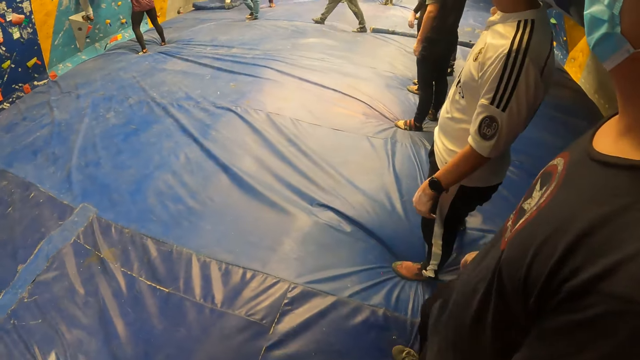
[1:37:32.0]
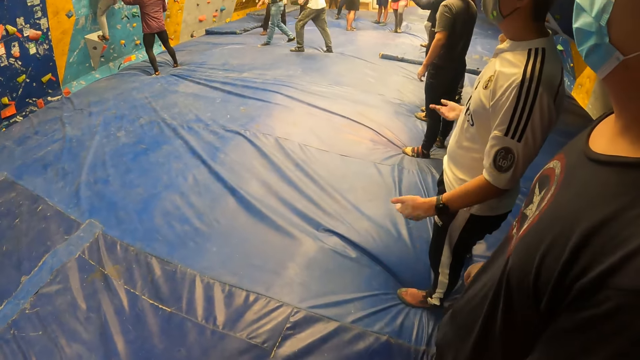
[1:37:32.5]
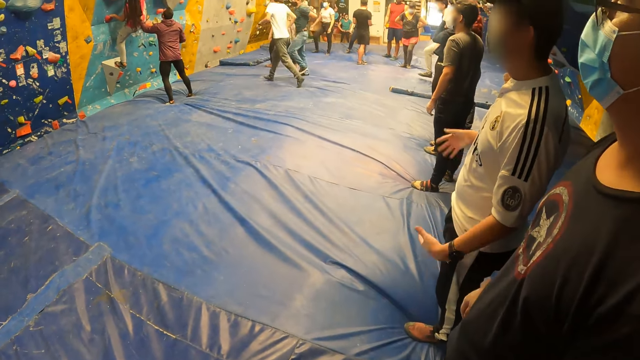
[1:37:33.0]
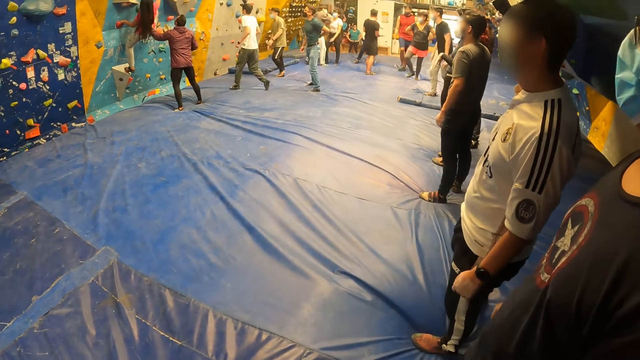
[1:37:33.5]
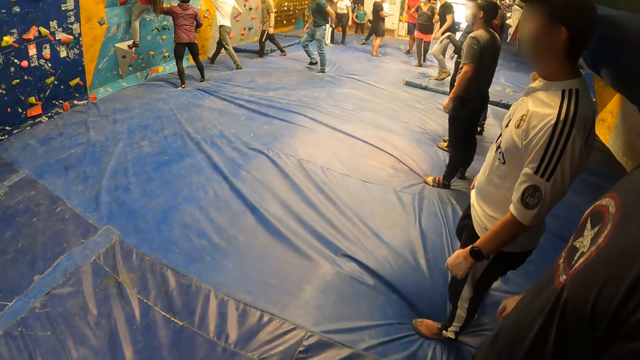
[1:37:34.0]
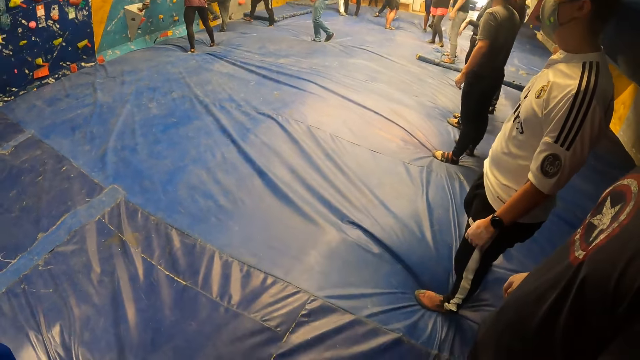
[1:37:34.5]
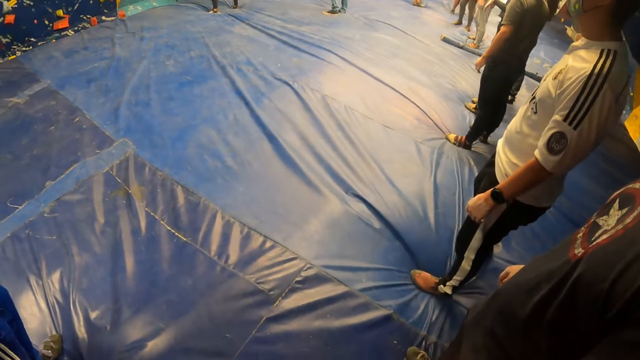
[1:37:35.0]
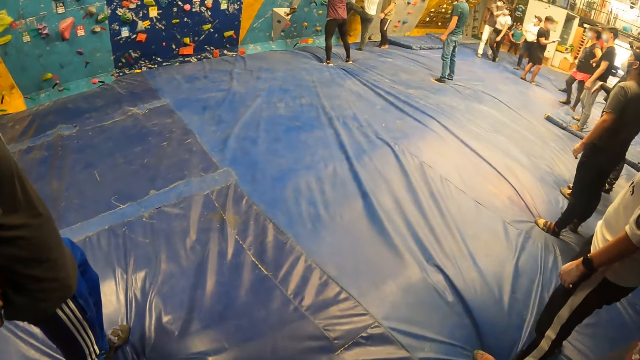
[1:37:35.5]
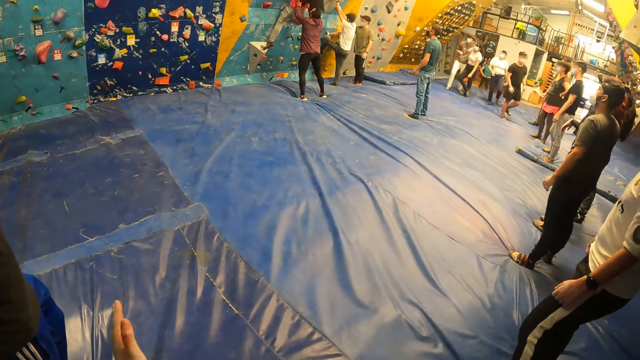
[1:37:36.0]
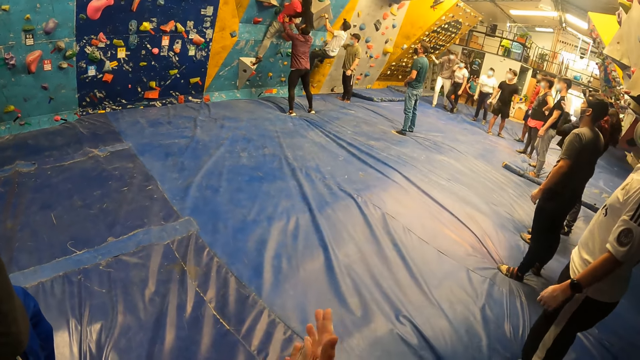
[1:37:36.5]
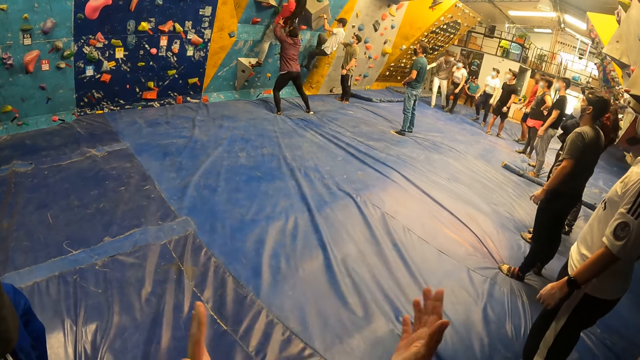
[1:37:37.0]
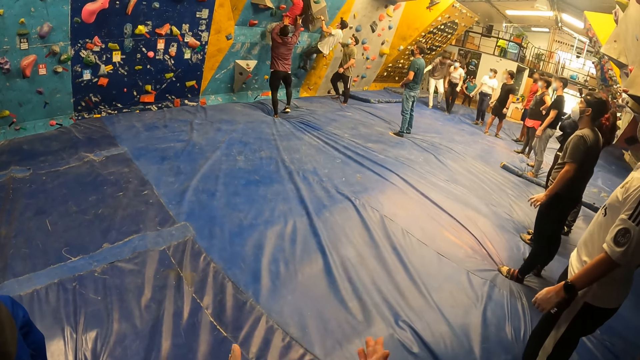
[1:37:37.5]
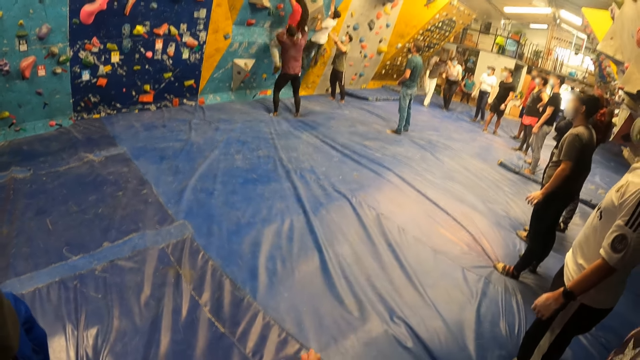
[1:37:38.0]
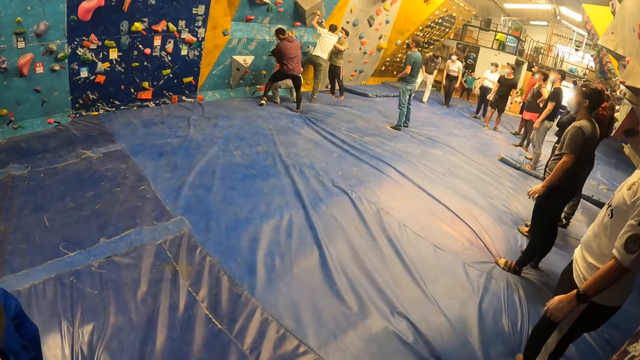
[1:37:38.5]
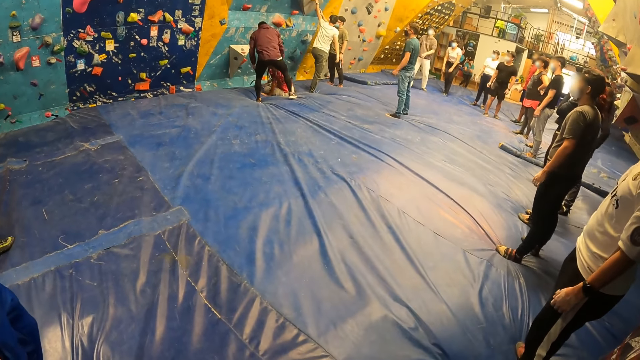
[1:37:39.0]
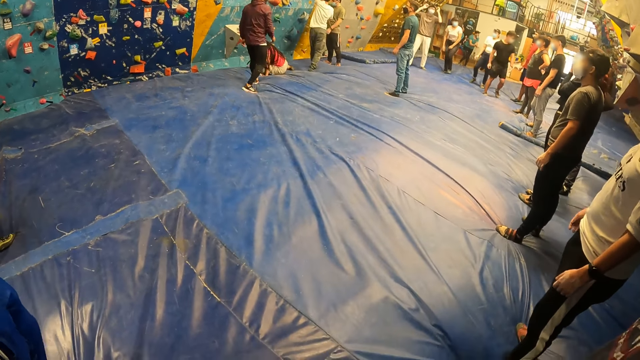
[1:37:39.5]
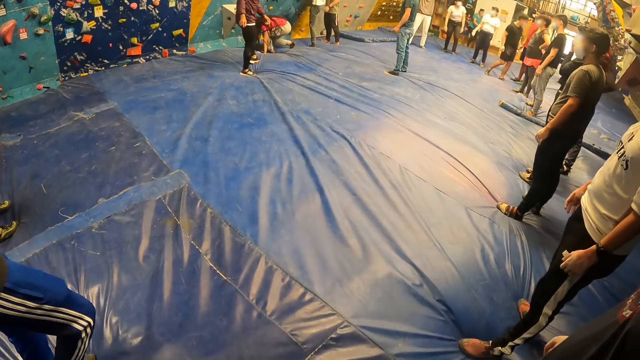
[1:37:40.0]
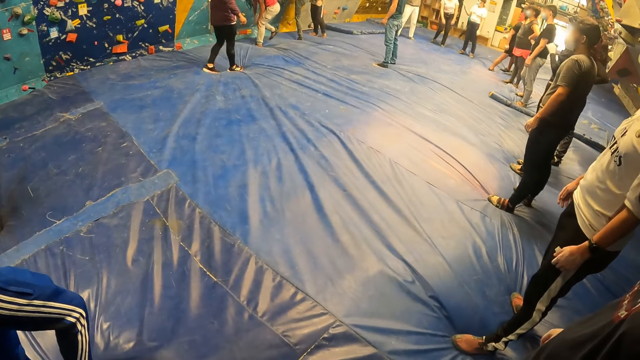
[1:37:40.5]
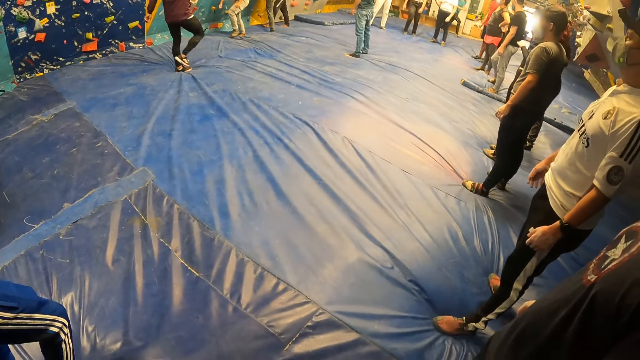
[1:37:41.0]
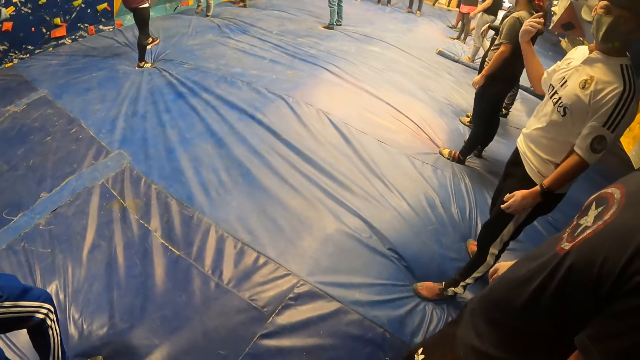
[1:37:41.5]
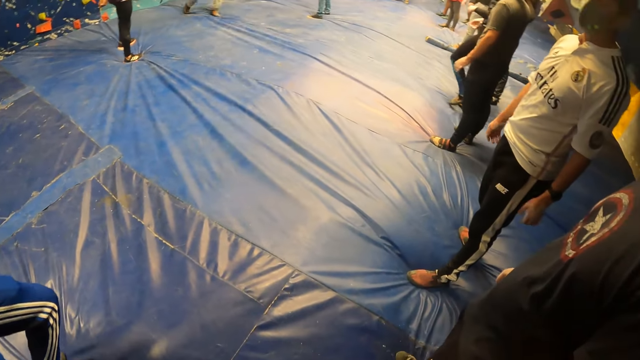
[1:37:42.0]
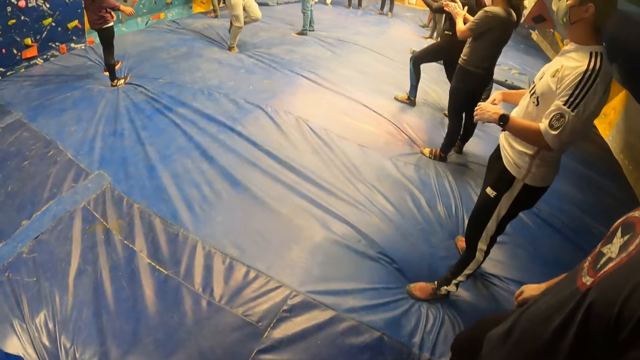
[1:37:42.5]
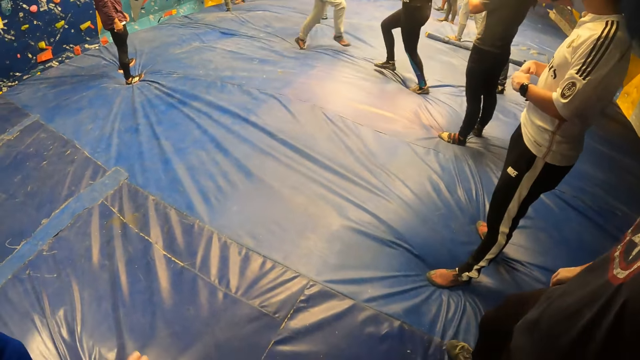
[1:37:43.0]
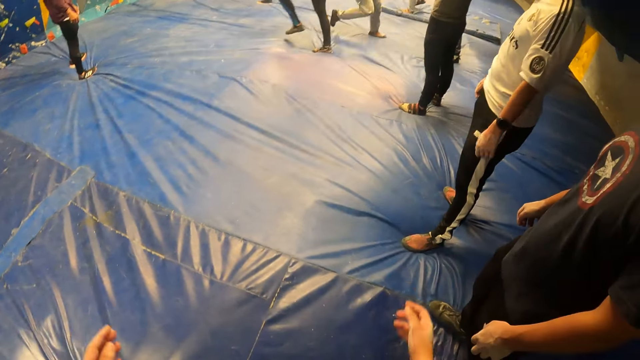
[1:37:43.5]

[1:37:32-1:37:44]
A man makes gestures with both hands. The camera wearer claps with both hands. They look around.

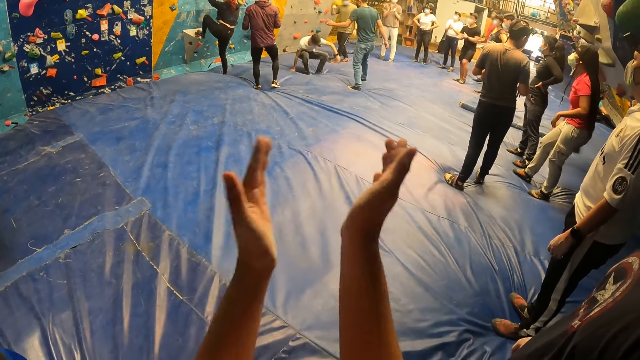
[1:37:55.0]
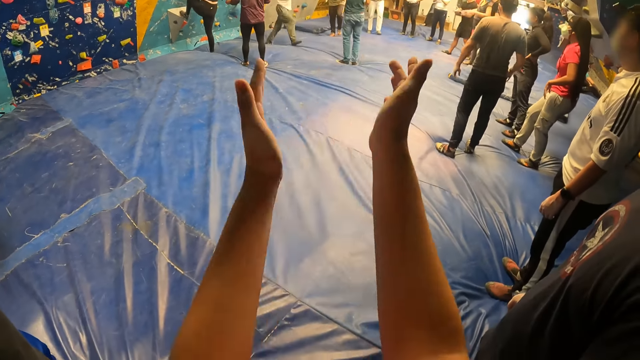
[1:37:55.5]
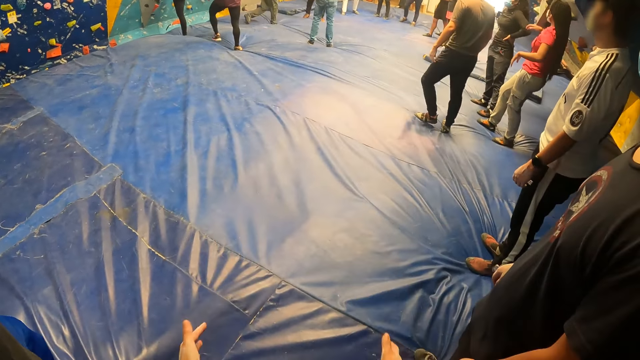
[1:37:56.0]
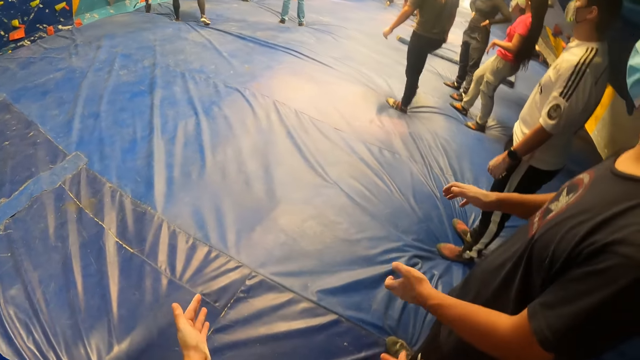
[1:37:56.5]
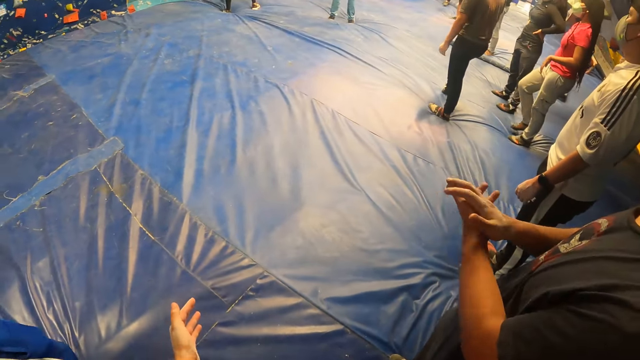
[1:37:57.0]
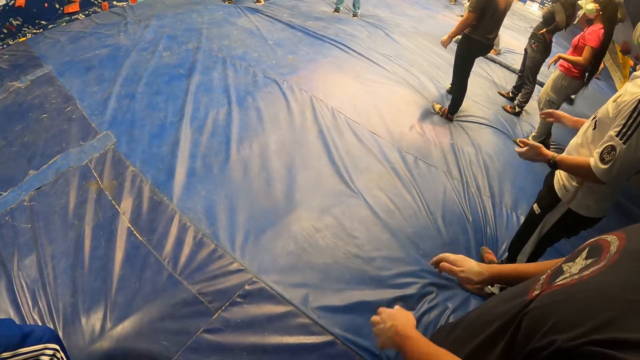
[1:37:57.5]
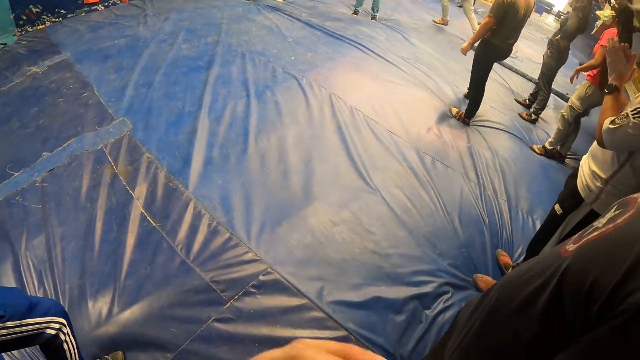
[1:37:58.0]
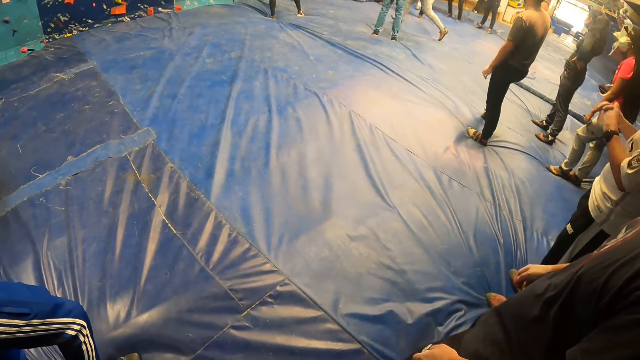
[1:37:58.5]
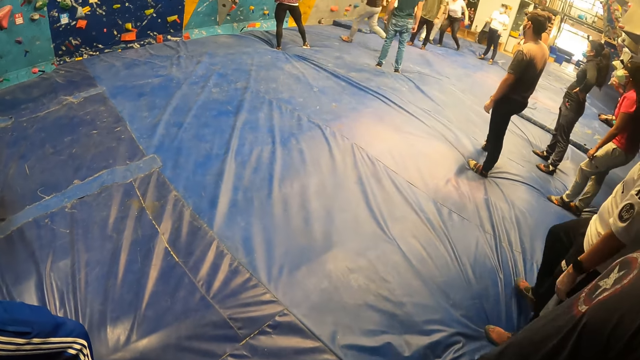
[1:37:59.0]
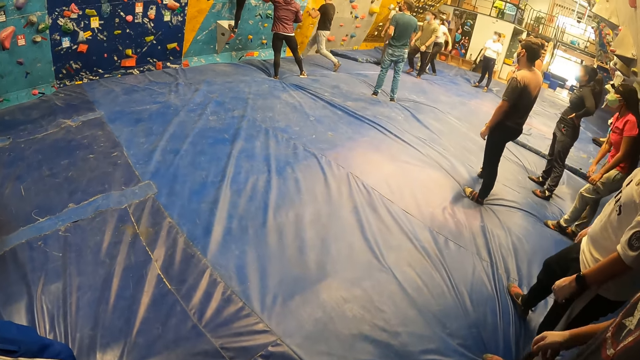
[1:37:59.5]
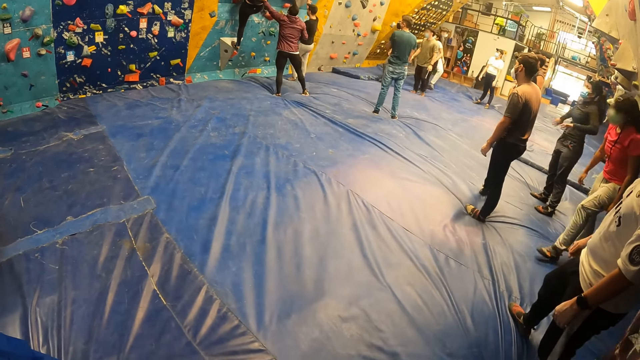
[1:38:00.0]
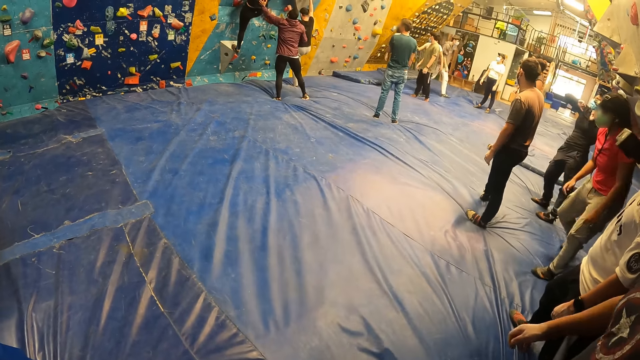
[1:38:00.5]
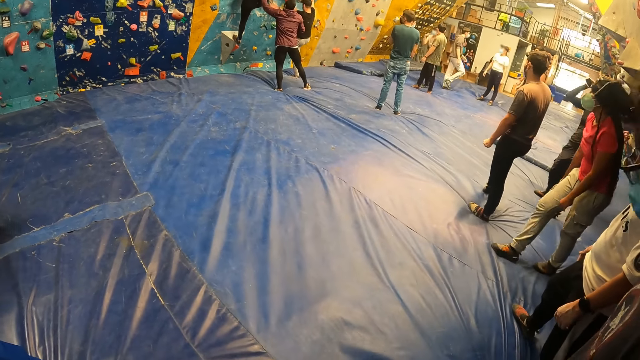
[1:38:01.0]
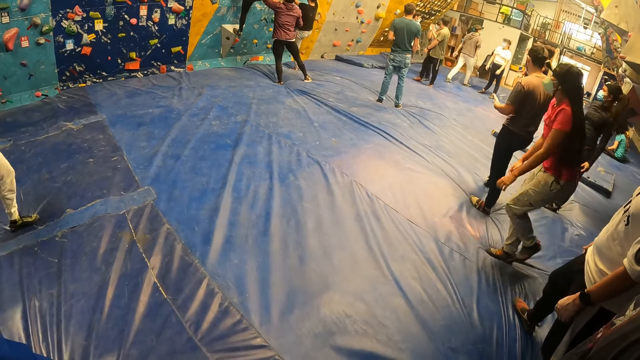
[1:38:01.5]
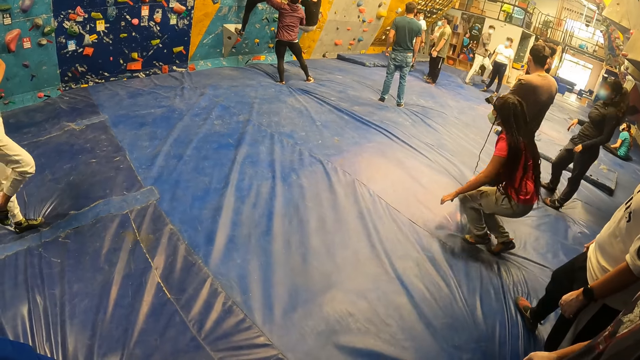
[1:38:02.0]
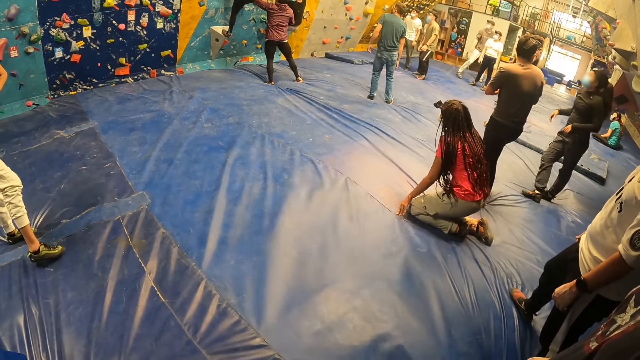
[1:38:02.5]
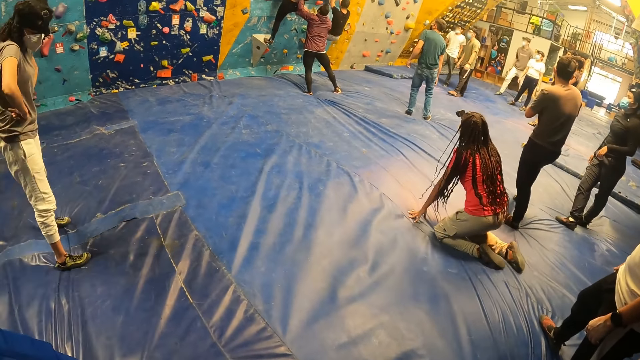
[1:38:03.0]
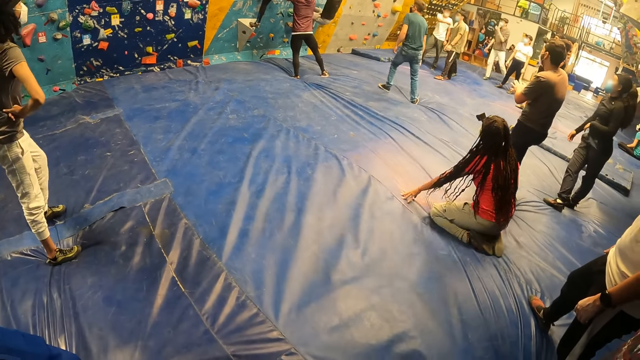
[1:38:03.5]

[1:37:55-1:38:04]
The camera wearer claps with both hands. A man claps with both hands. The camera wearer looks around.
